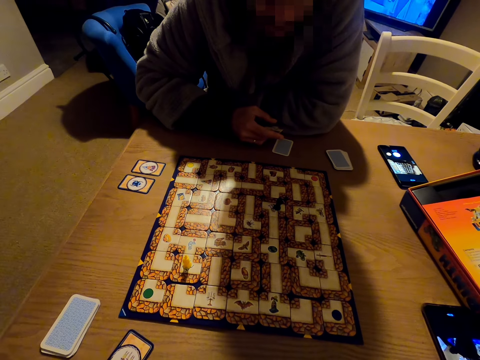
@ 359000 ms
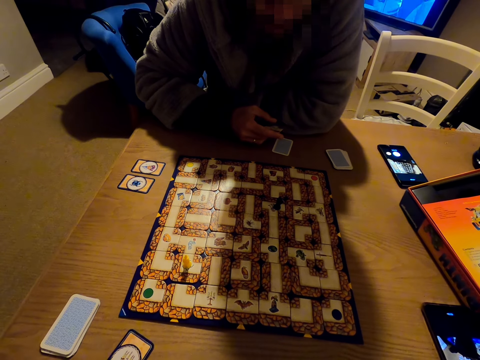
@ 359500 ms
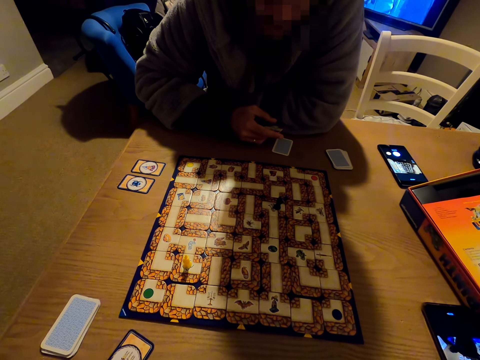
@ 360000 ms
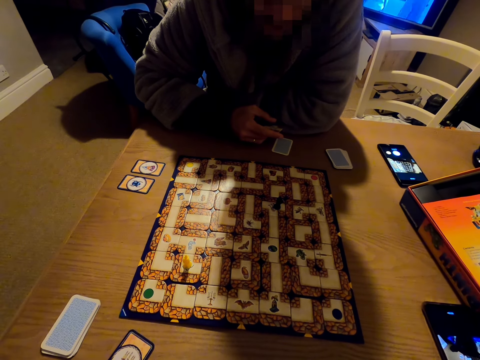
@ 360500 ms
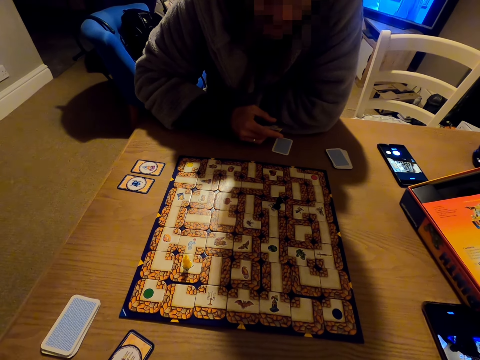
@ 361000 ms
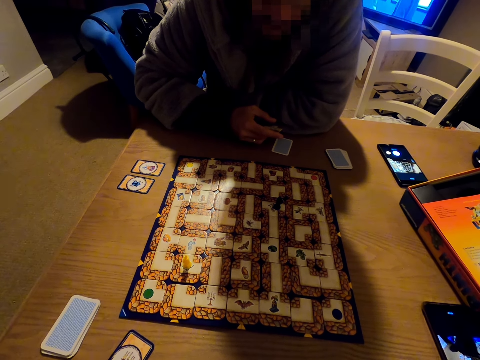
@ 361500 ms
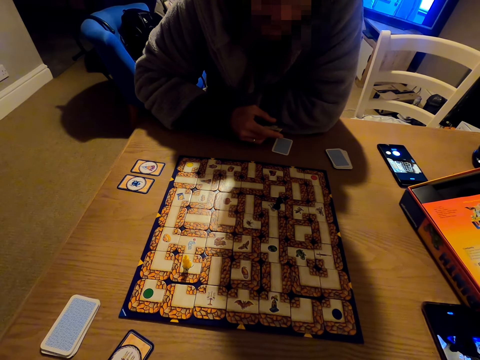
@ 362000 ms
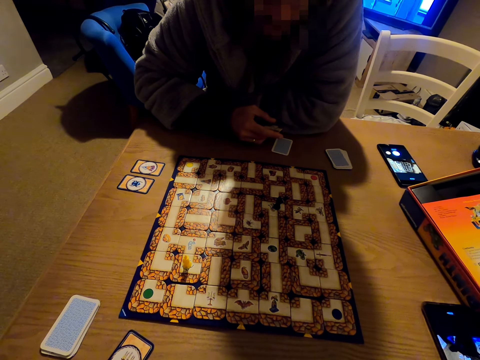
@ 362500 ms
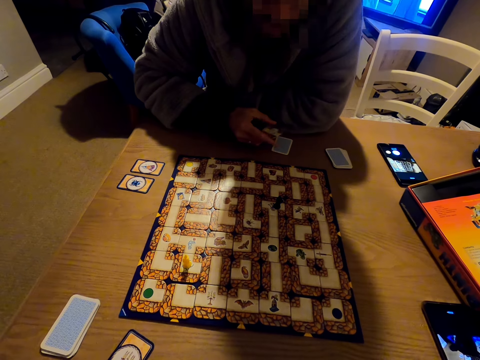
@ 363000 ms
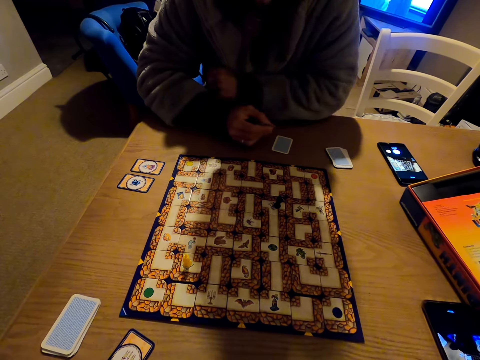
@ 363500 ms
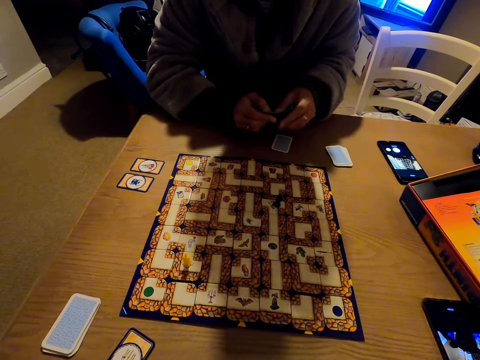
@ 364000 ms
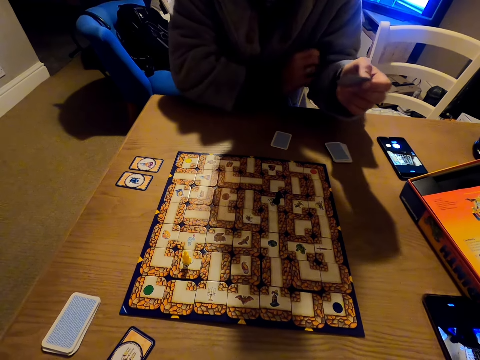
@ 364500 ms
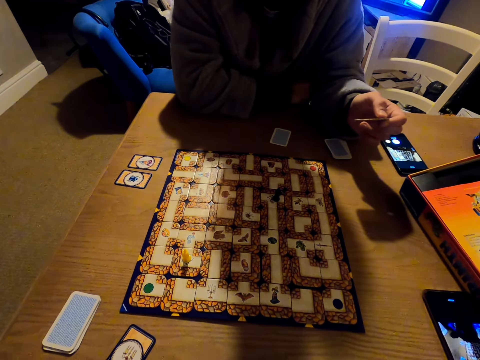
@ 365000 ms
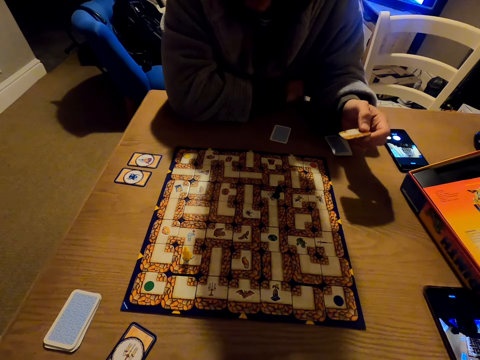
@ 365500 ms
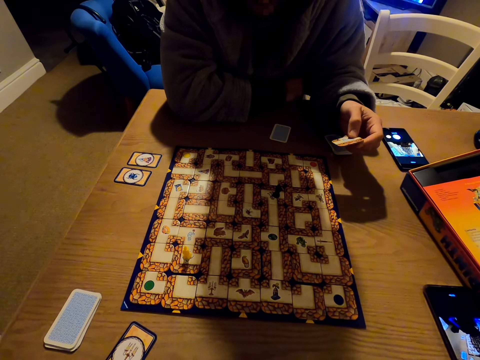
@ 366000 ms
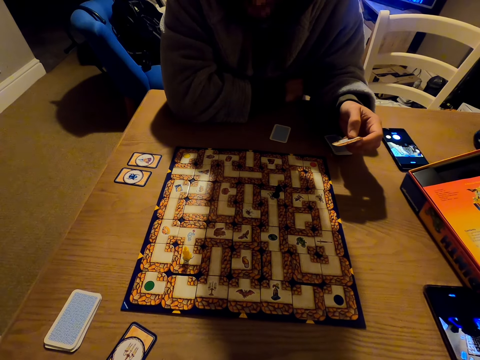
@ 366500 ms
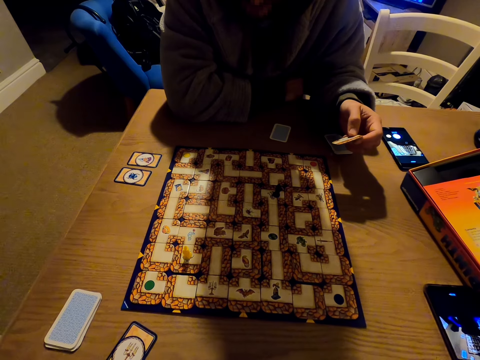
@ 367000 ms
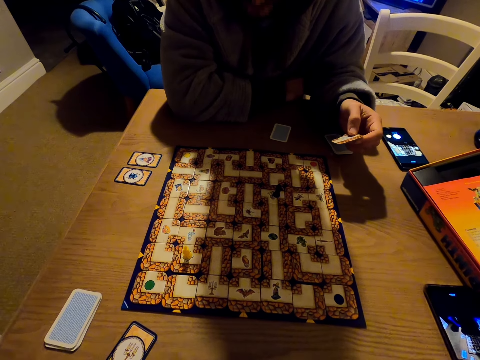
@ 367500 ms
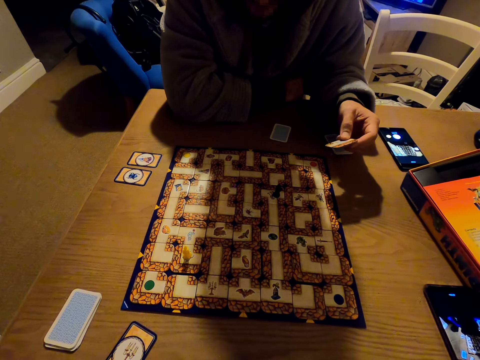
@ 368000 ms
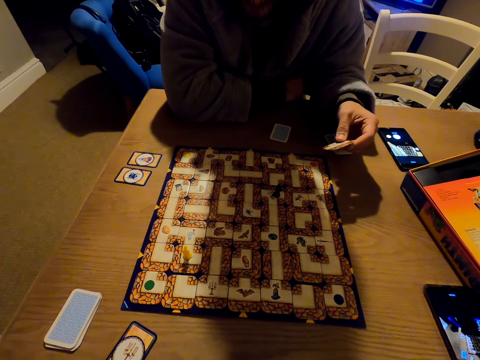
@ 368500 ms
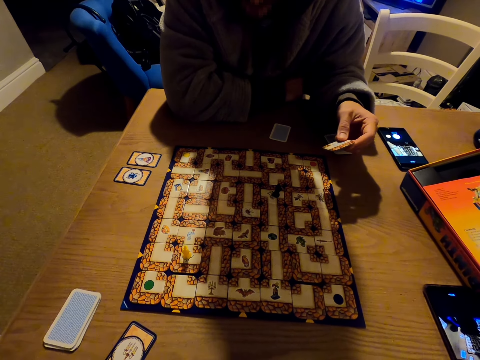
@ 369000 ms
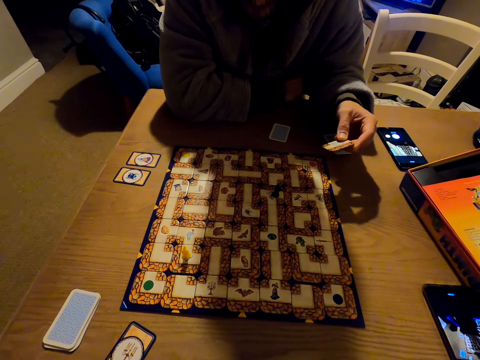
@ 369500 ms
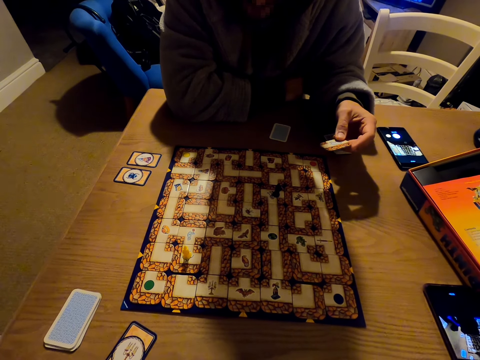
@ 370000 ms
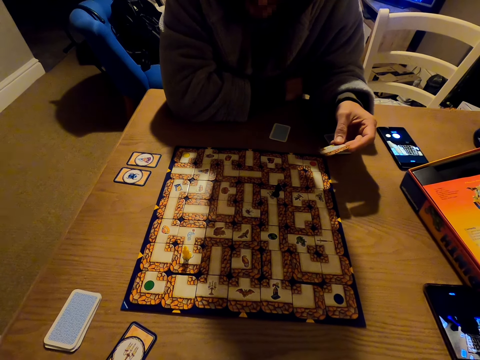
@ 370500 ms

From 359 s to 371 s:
A man holds a labyrinth board game piece with his left hand.

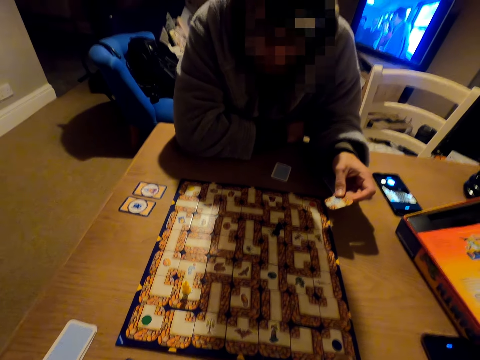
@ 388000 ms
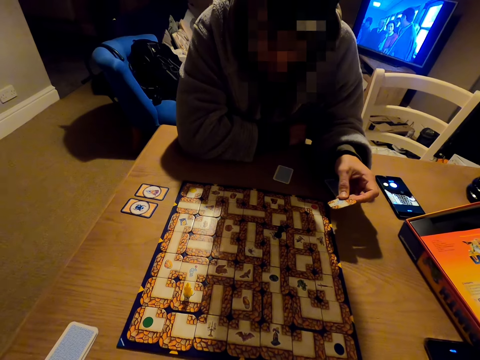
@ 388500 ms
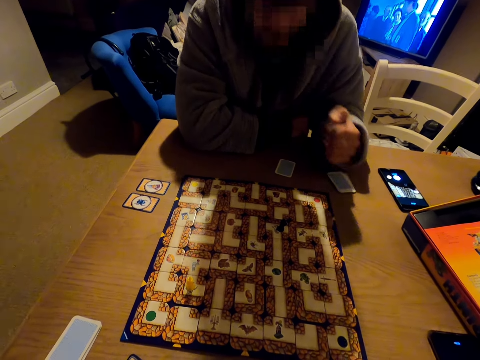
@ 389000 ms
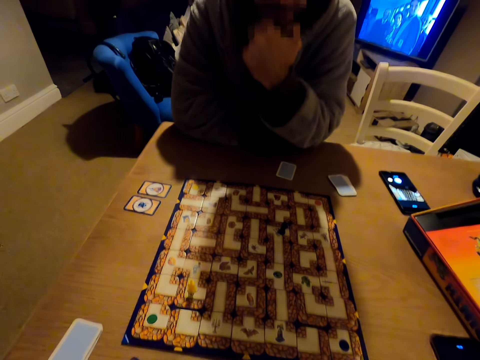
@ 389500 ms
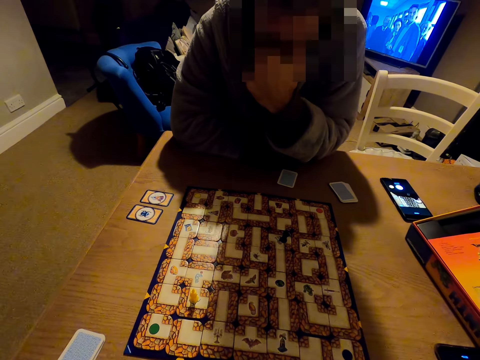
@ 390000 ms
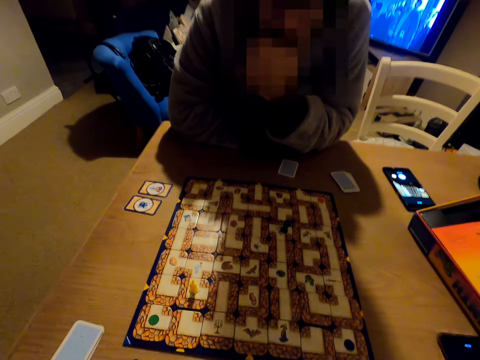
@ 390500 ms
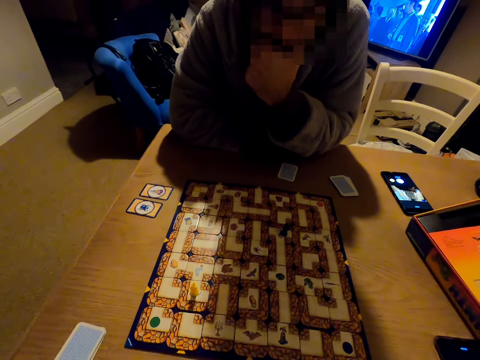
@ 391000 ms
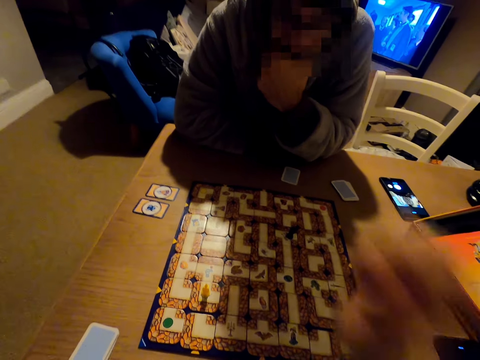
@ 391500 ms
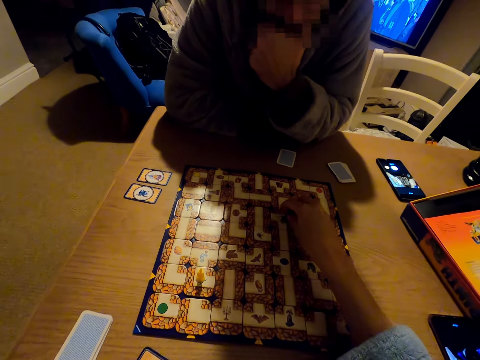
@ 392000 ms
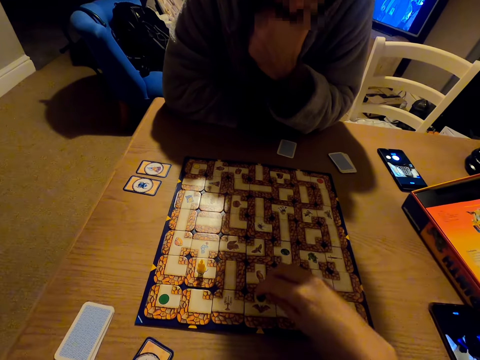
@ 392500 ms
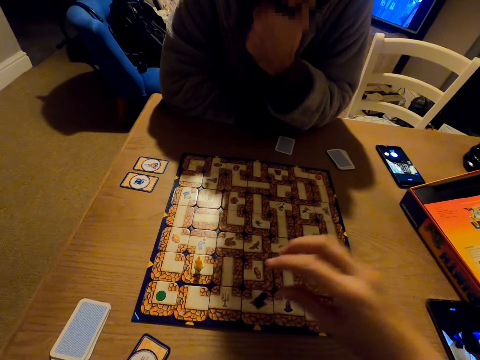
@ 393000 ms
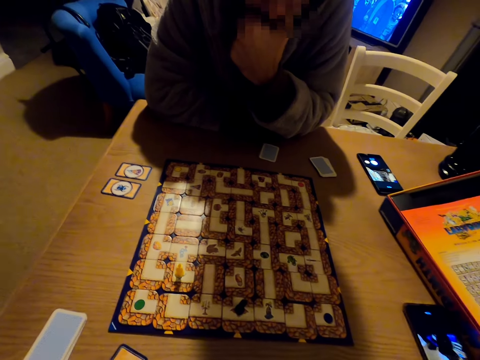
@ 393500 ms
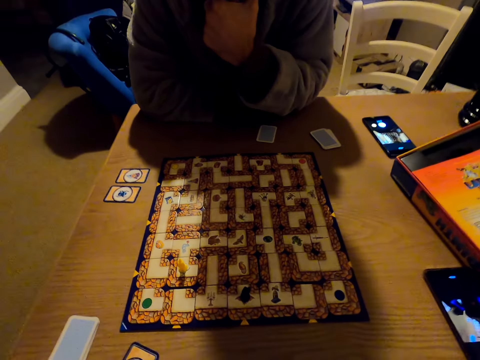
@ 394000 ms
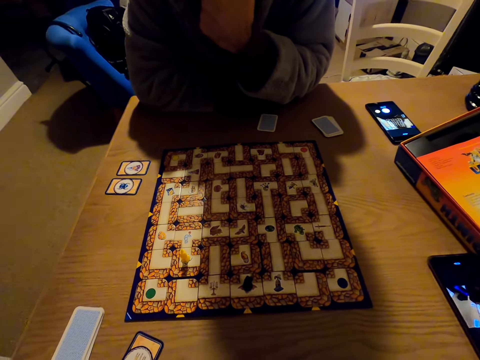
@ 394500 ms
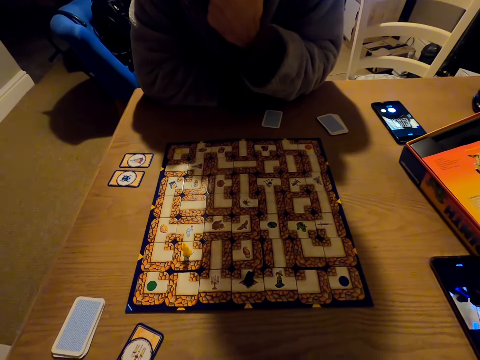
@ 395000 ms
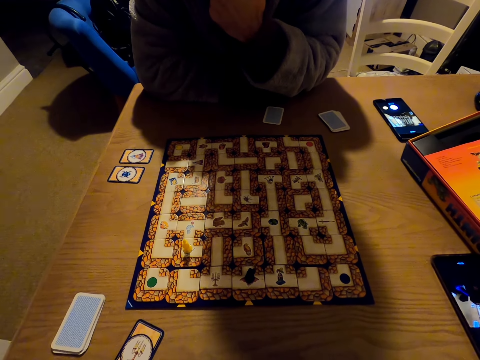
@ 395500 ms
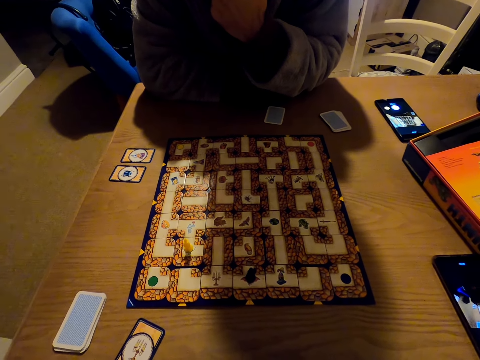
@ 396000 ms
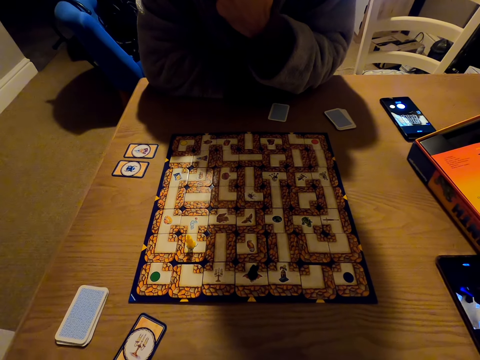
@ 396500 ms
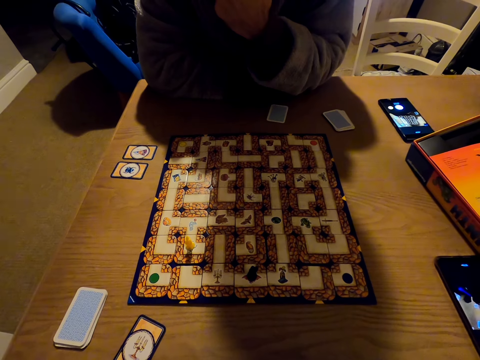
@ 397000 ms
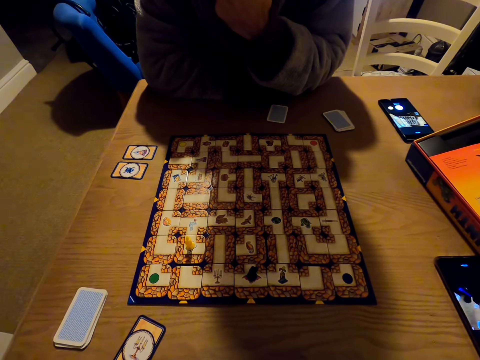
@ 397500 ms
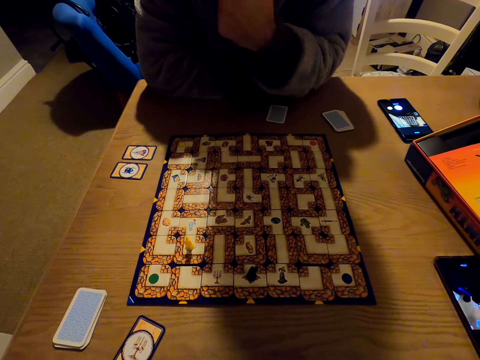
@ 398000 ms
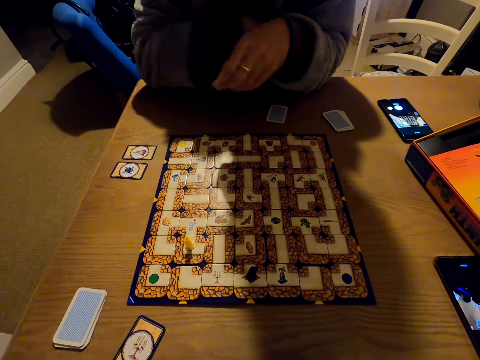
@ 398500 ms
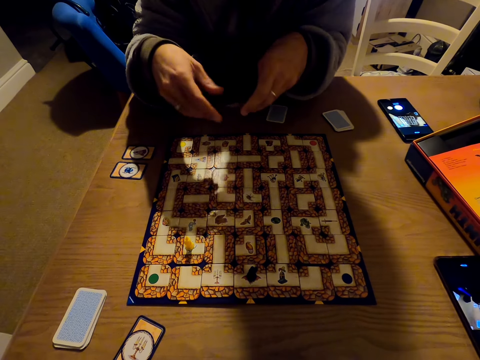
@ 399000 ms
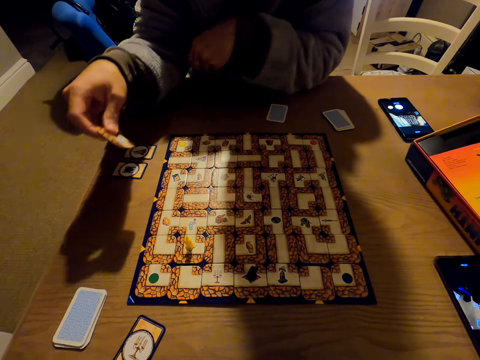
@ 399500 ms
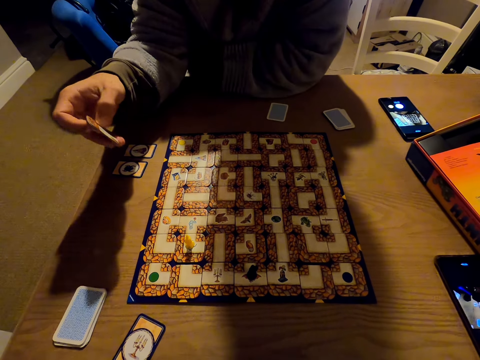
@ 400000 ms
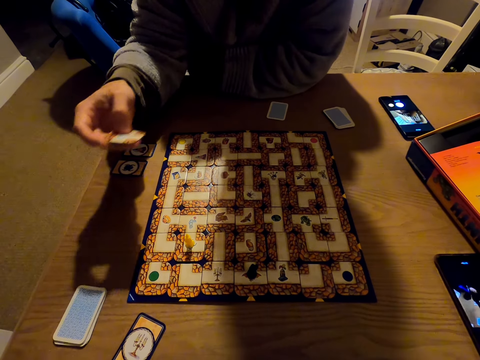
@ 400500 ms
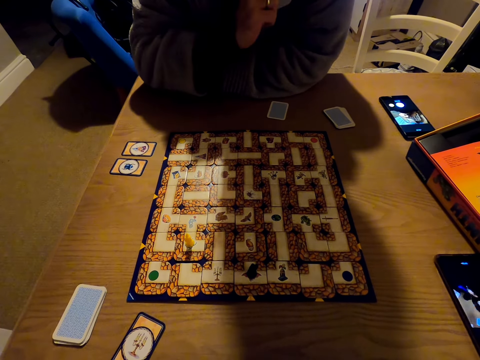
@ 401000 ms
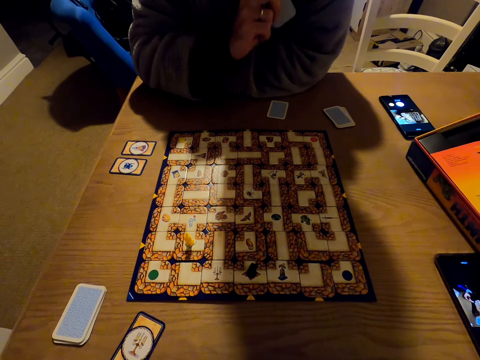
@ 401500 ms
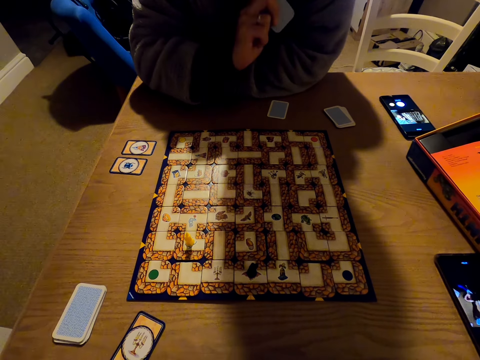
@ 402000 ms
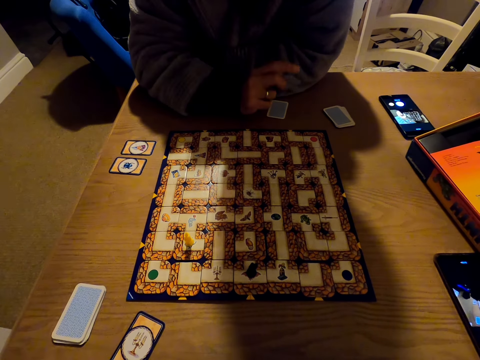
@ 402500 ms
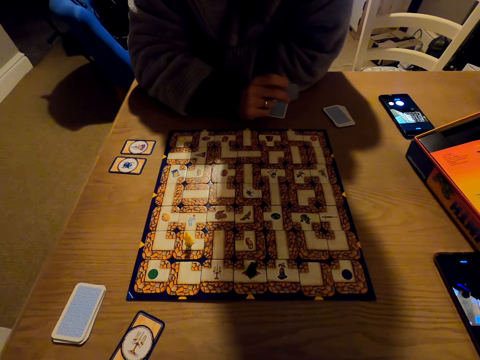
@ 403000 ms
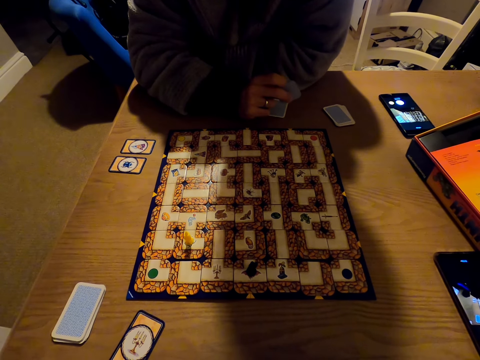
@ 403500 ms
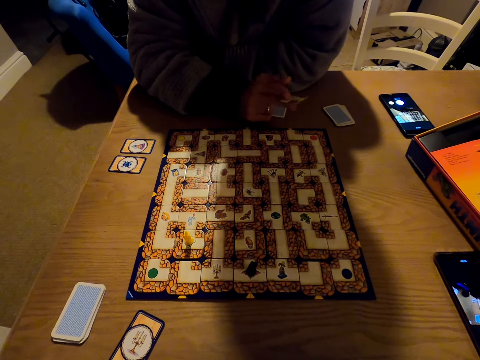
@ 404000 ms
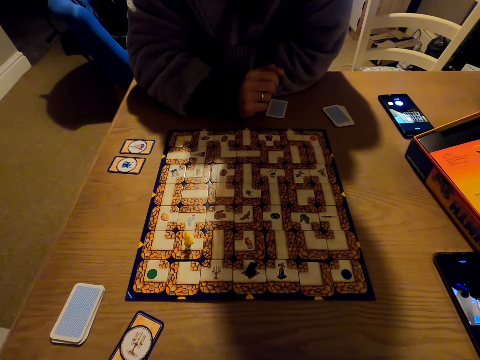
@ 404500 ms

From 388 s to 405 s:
The camera wearer talks to a man. The man puts the card down. The camera wearer plays the labyrinth board game. The man holds a labyrinth board game piece with his right hand.
